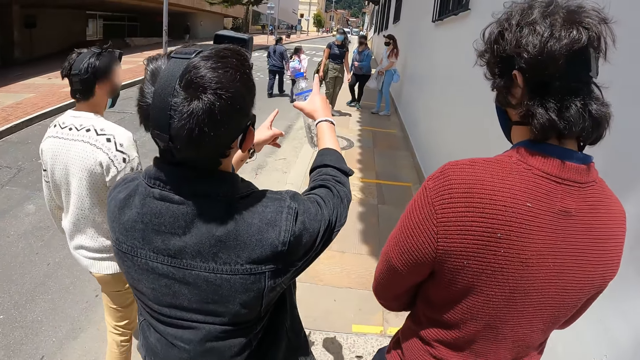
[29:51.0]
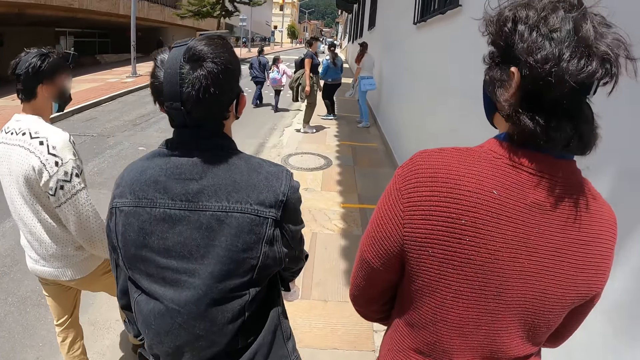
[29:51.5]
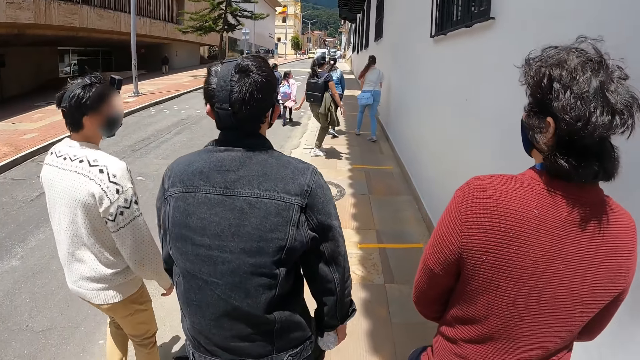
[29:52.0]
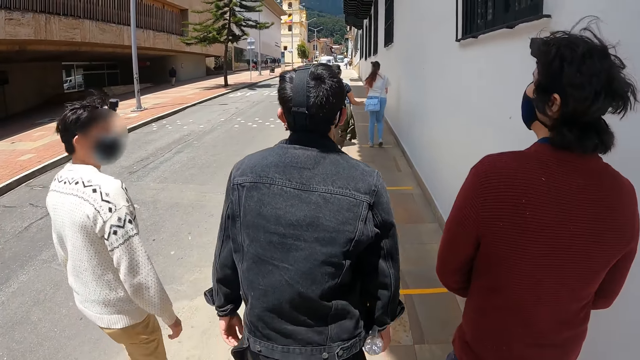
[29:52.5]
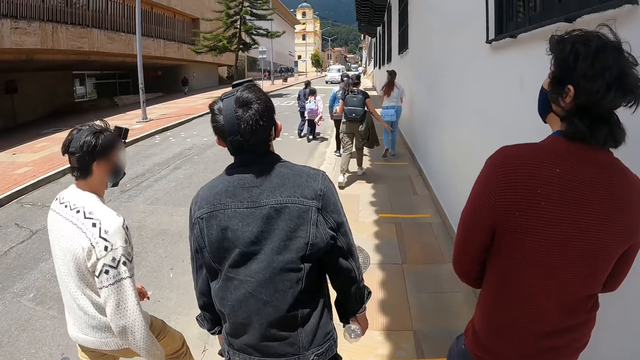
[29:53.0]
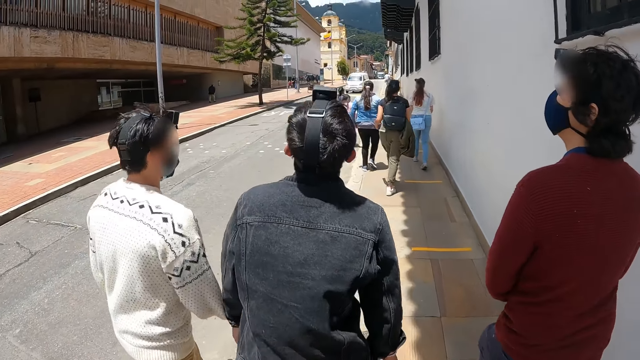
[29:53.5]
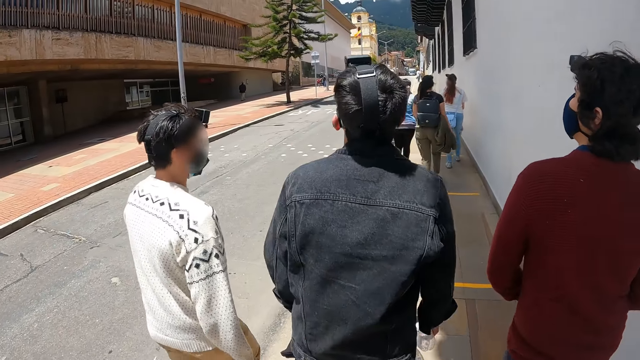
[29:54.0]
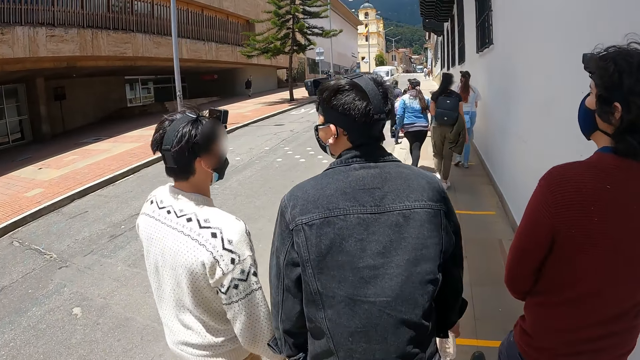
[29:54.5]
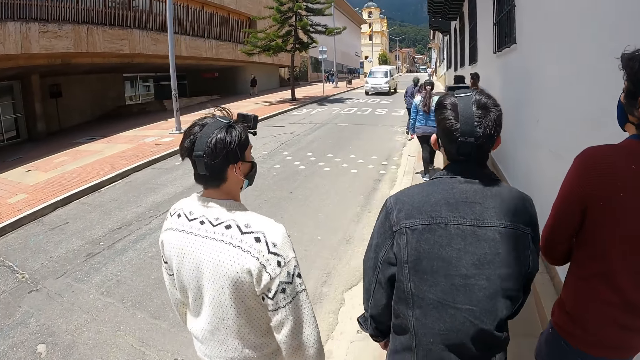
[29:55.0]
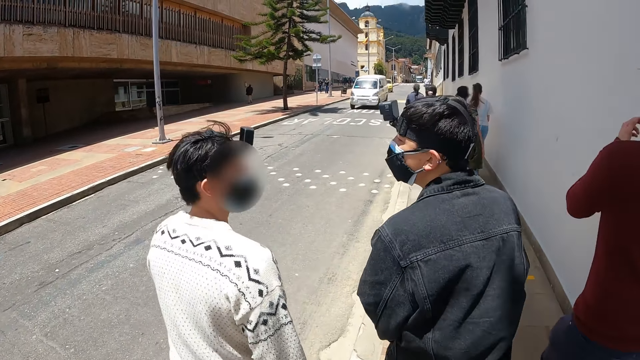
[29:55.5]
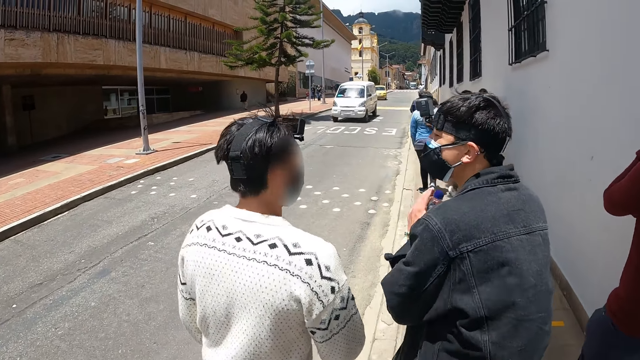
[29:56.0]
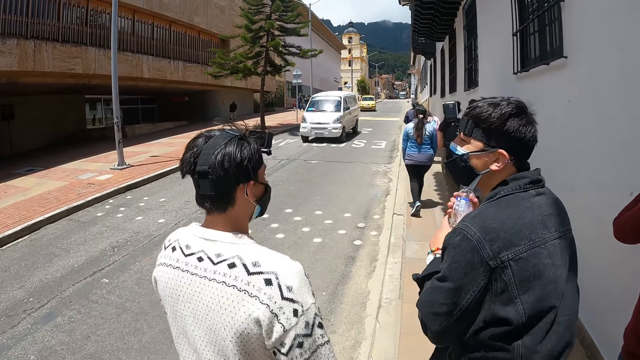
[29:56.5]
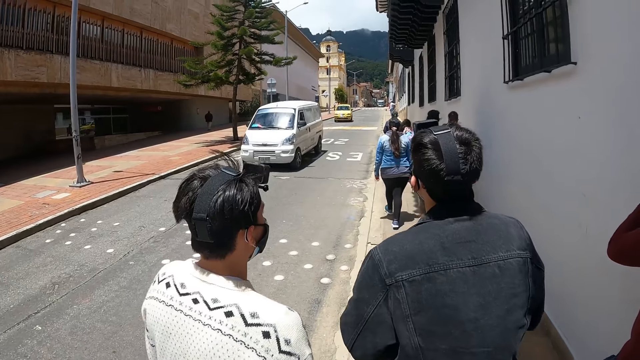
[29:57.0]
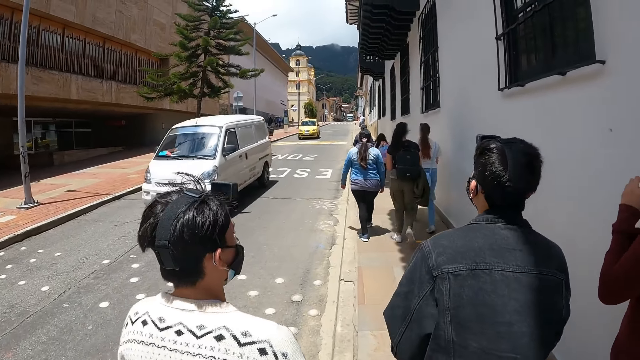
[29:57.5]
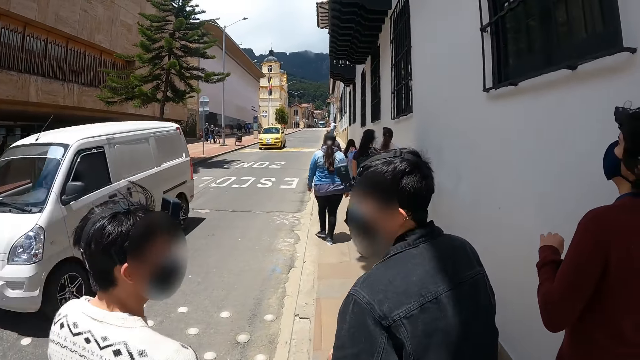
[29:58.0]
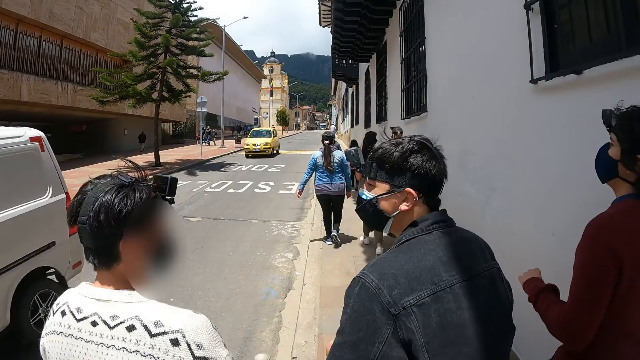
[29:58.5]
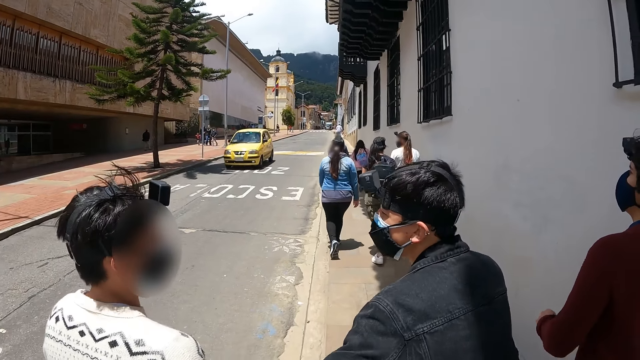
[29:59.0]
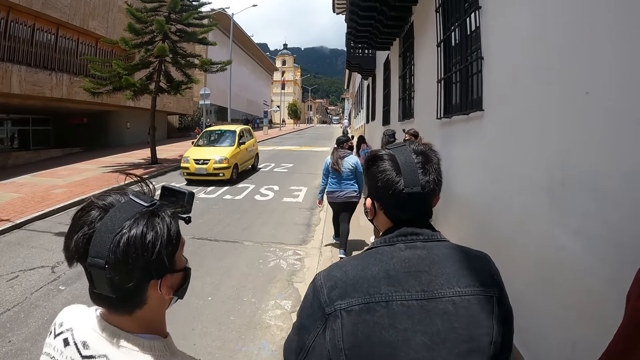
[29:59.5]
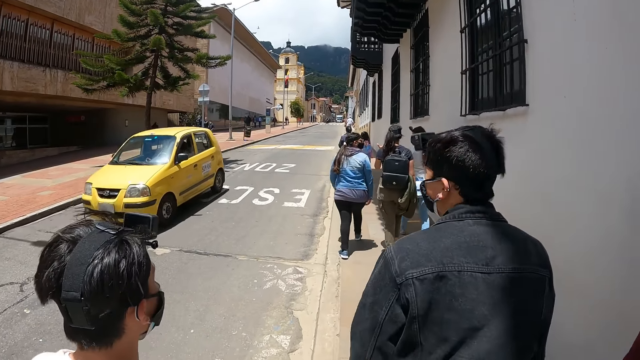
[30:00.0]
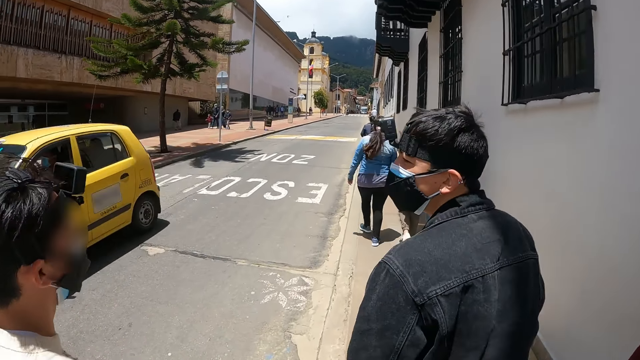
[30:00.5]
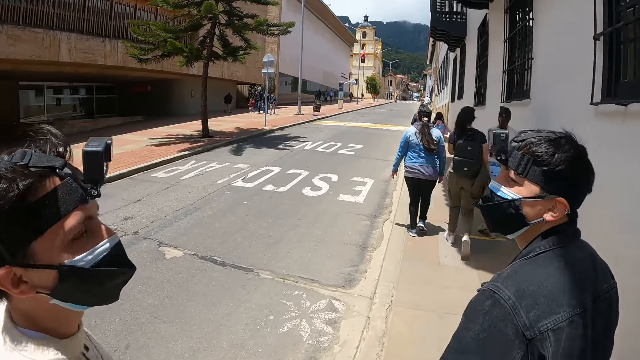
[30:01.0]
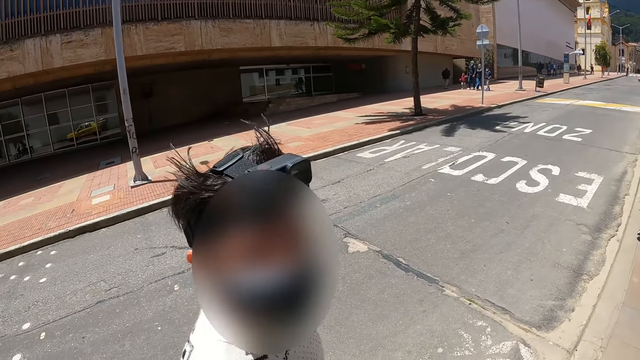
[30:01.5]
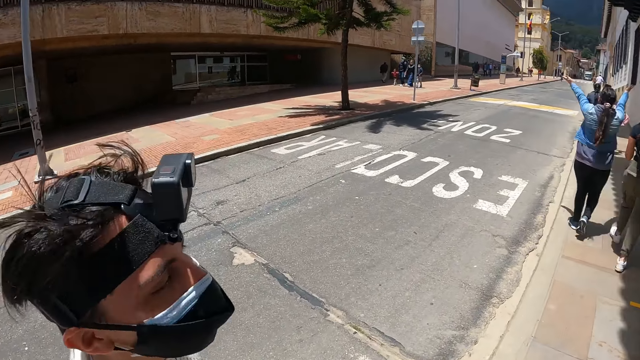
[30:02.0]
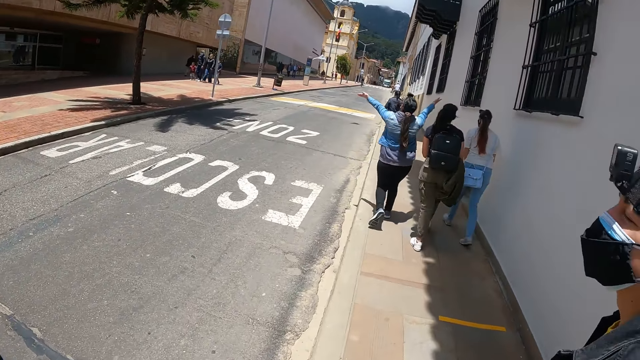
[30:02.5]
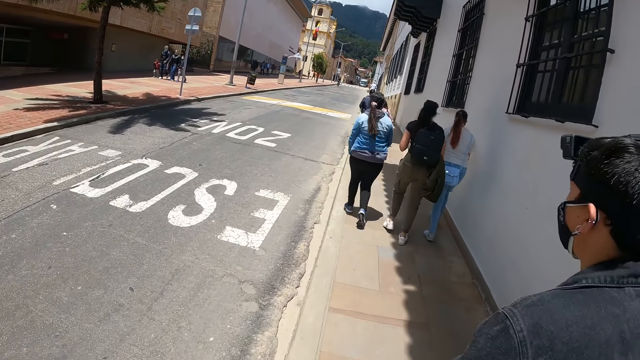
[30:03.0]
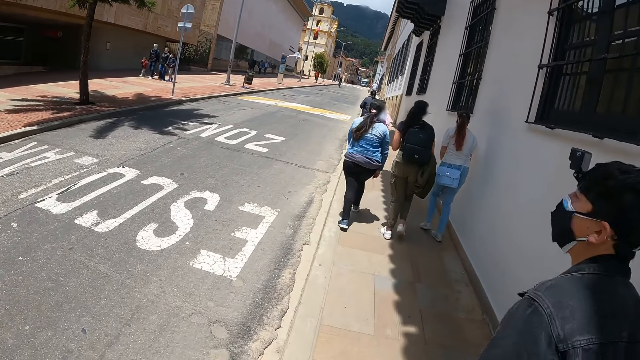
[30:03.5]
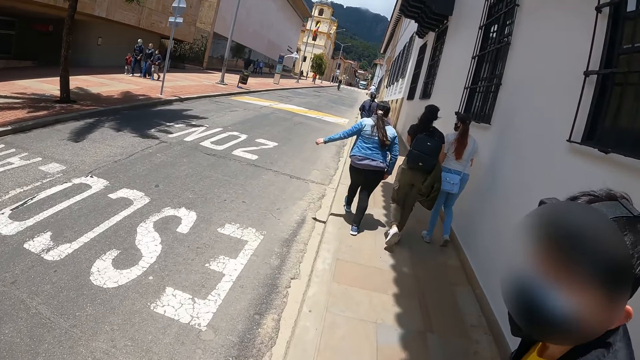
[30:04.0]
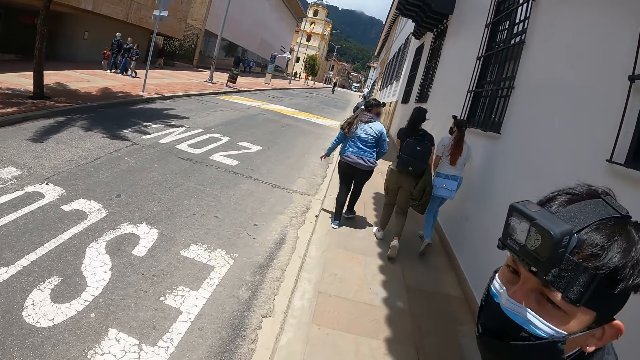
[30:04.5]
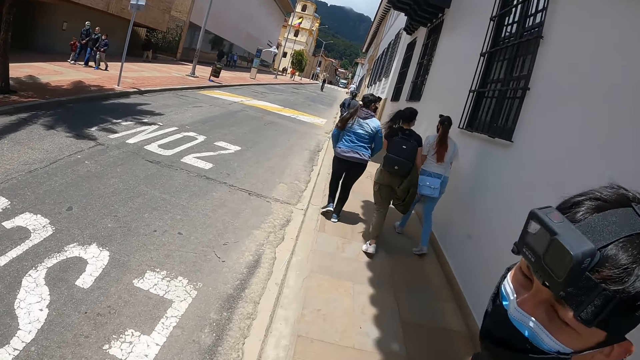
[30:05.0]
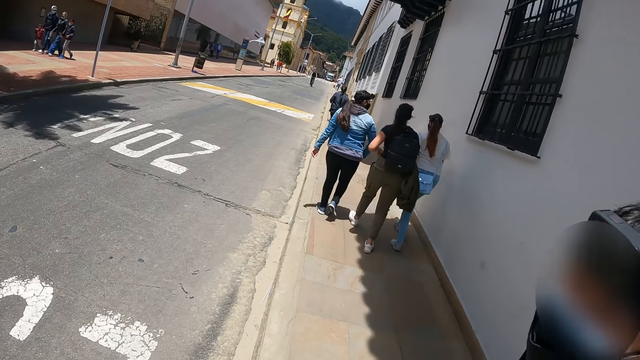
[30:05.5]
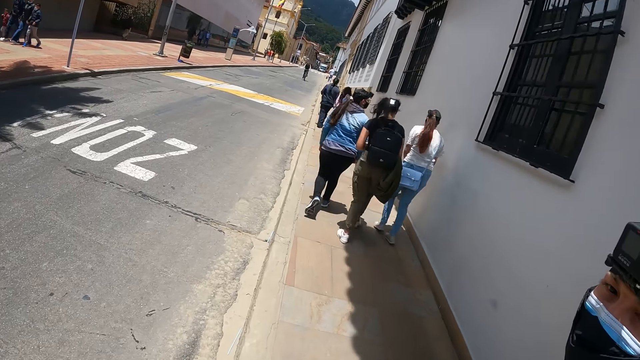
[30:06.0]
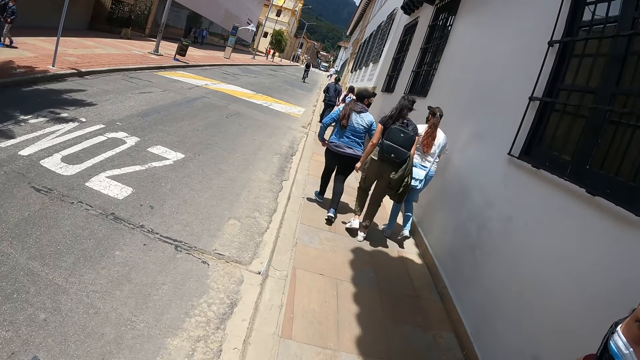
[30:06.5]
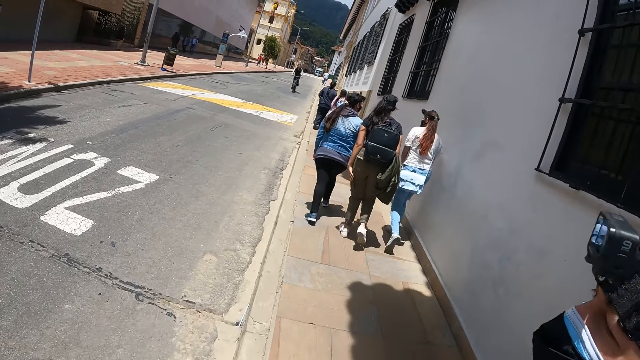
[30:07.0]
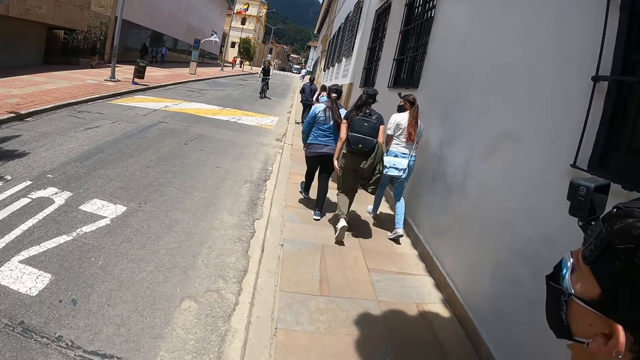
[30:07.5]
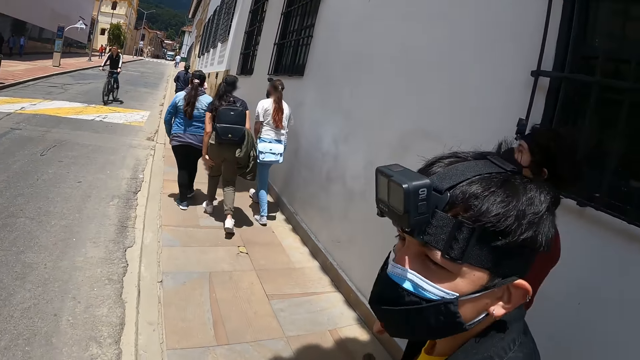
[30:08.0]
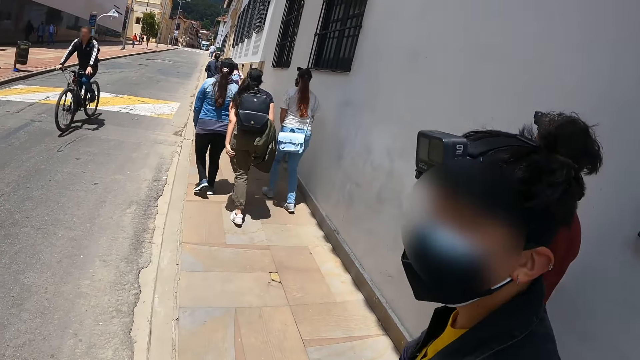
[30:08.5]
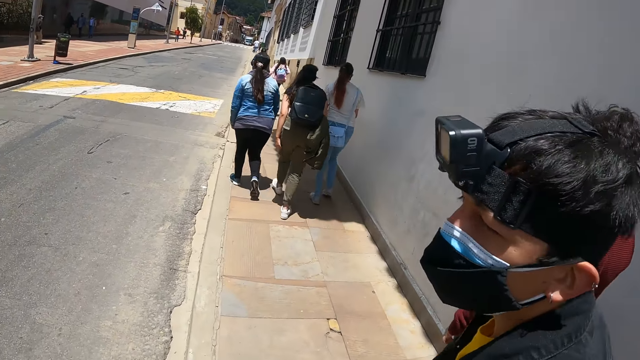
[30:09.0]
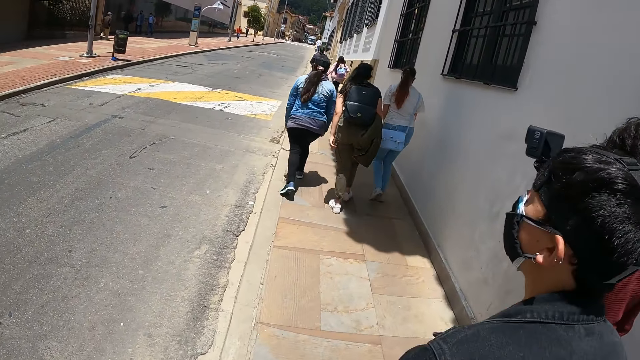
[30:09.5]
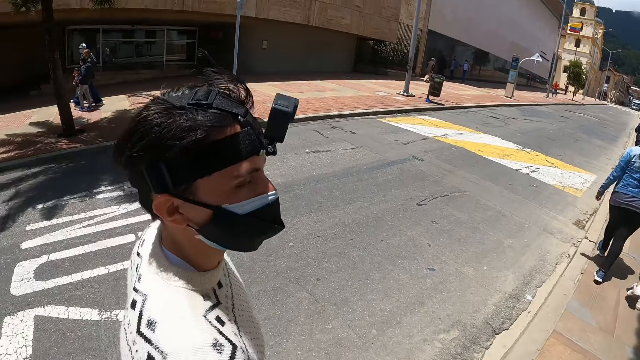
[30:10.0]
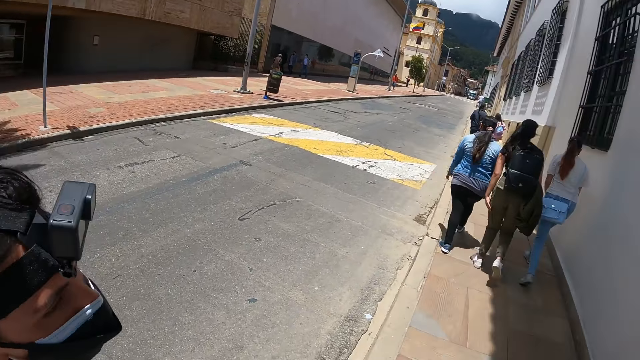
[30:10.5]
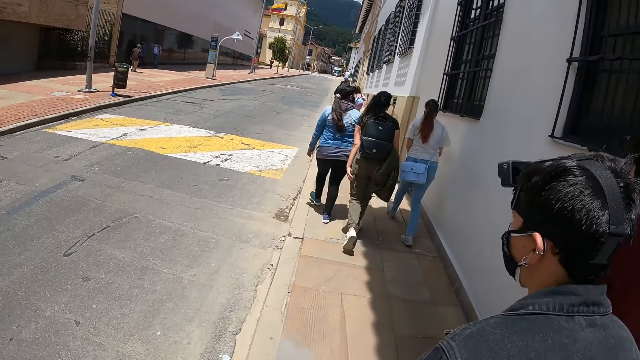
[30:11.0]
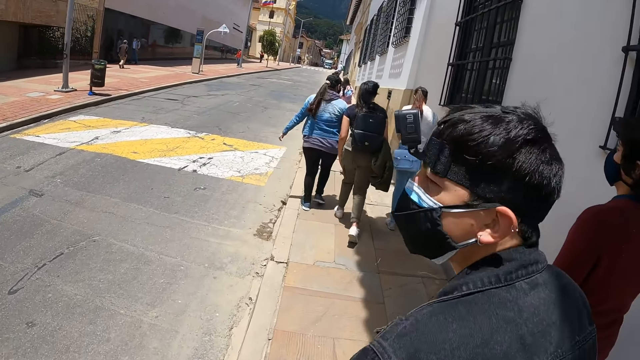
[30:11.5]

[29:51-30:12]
The camera wearer walks along the pavement. A person looks at the camera wearer. Another person looks at the camera wearer. The camera wearer walks.
